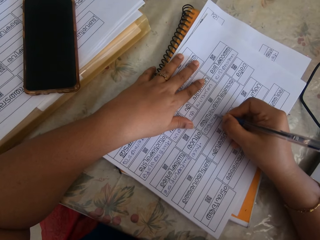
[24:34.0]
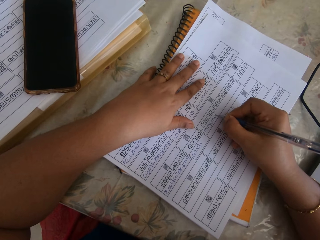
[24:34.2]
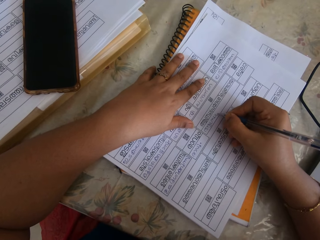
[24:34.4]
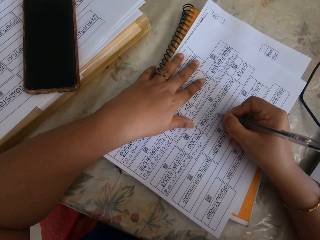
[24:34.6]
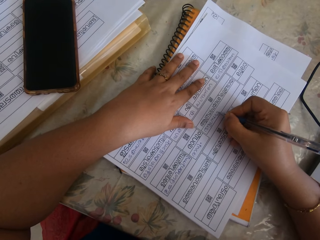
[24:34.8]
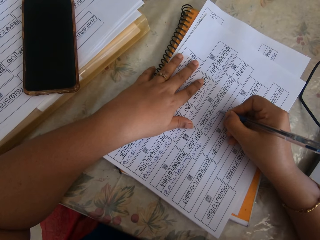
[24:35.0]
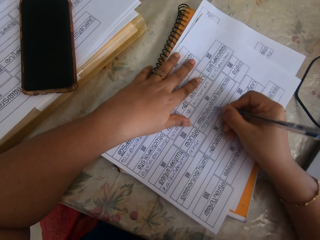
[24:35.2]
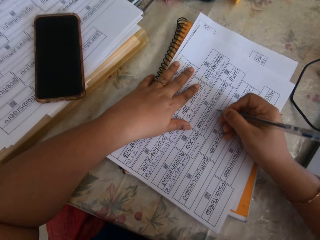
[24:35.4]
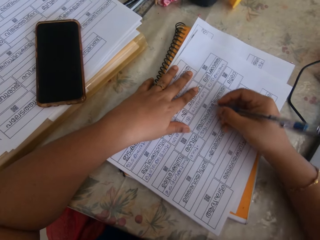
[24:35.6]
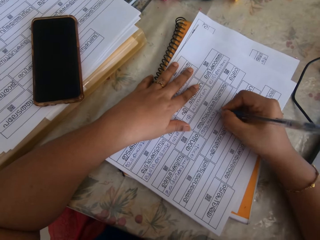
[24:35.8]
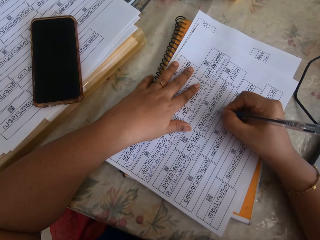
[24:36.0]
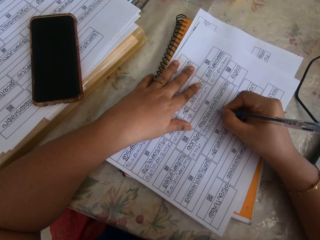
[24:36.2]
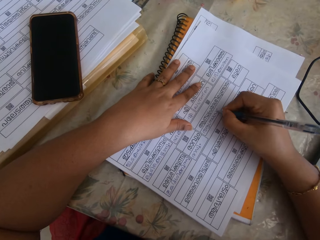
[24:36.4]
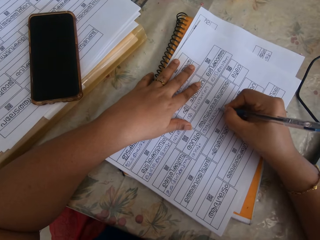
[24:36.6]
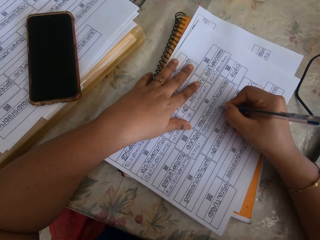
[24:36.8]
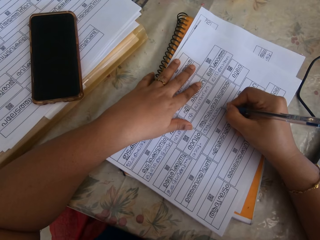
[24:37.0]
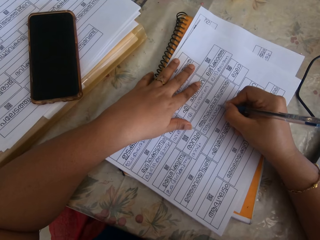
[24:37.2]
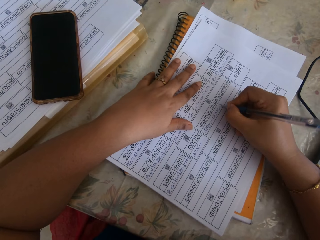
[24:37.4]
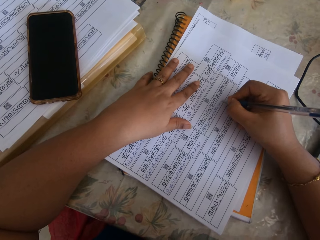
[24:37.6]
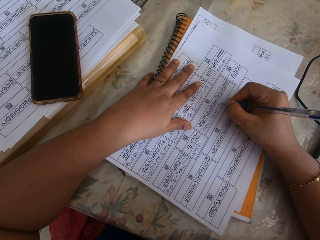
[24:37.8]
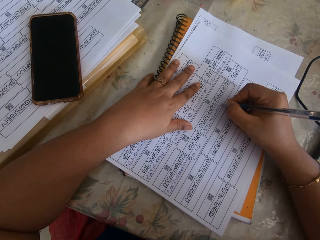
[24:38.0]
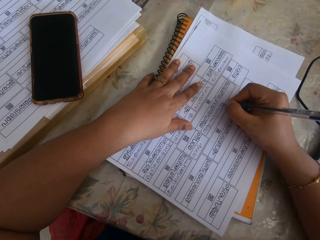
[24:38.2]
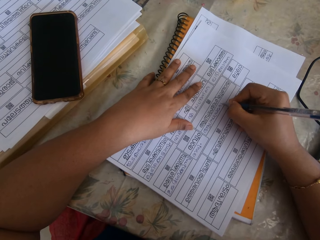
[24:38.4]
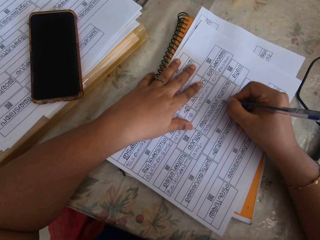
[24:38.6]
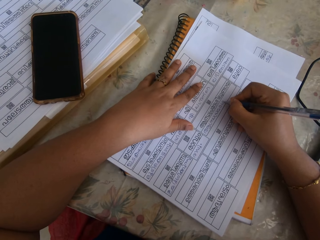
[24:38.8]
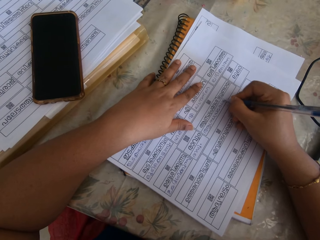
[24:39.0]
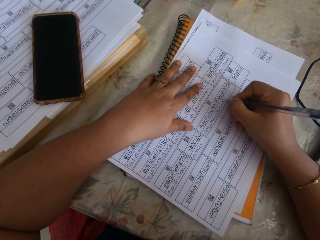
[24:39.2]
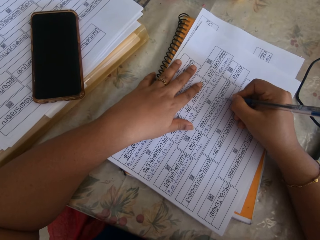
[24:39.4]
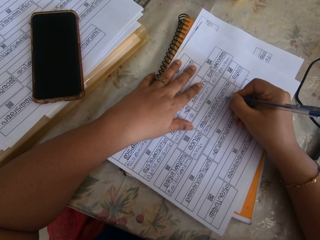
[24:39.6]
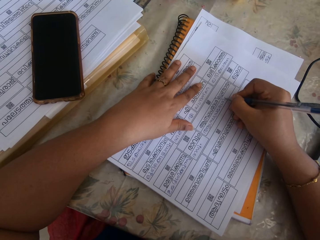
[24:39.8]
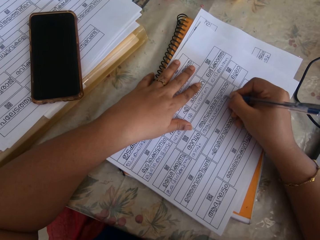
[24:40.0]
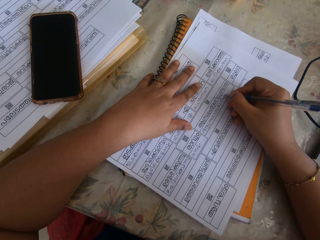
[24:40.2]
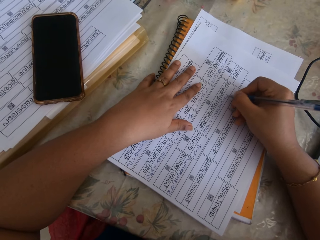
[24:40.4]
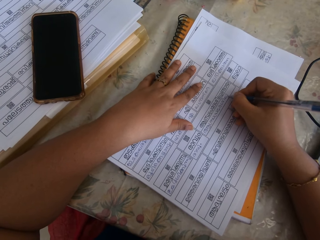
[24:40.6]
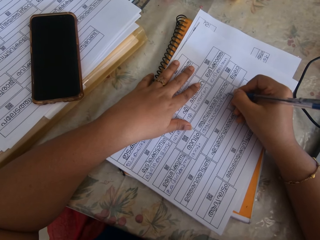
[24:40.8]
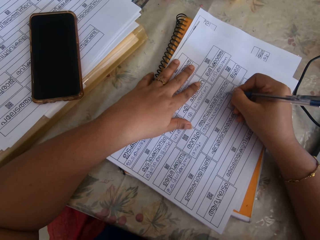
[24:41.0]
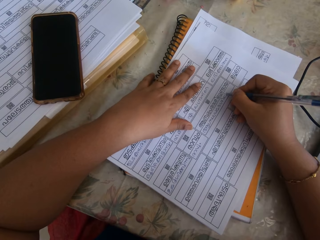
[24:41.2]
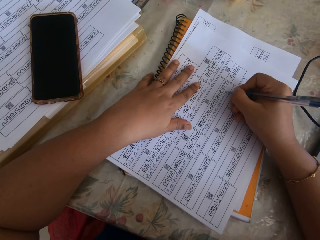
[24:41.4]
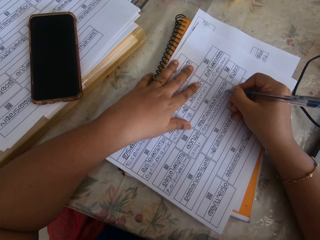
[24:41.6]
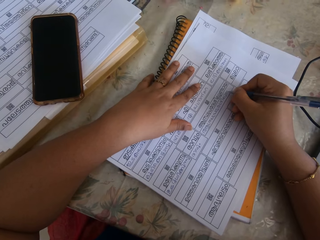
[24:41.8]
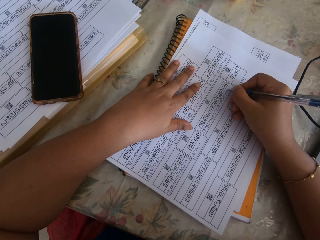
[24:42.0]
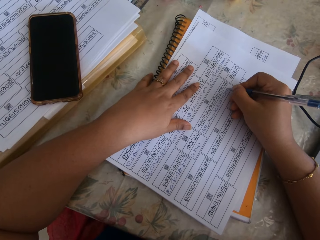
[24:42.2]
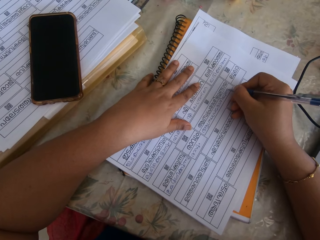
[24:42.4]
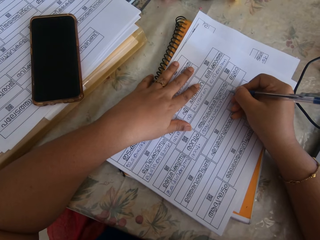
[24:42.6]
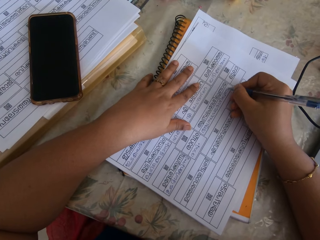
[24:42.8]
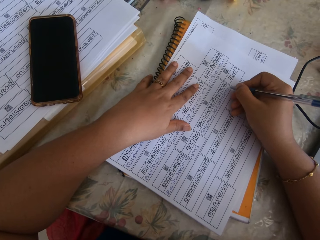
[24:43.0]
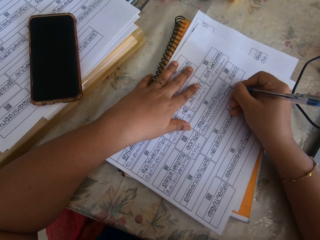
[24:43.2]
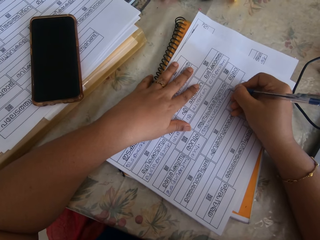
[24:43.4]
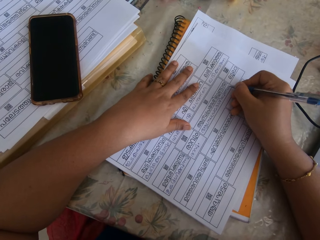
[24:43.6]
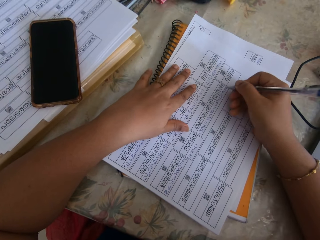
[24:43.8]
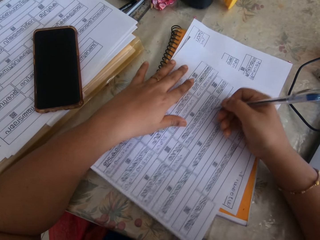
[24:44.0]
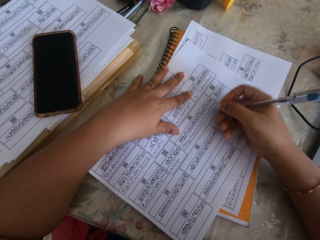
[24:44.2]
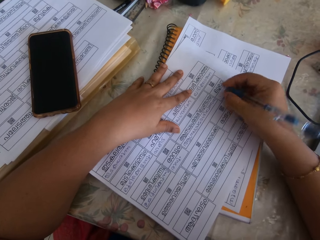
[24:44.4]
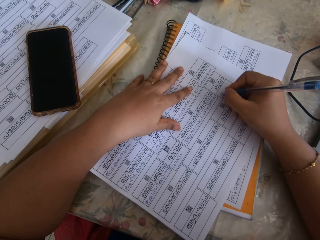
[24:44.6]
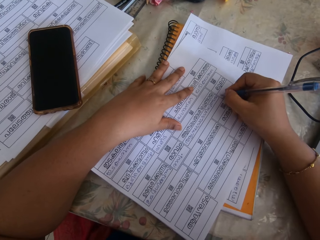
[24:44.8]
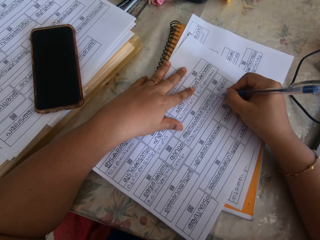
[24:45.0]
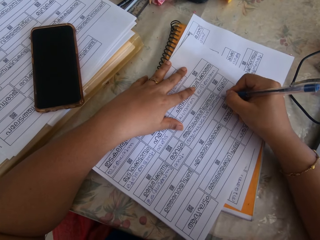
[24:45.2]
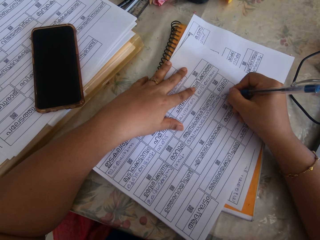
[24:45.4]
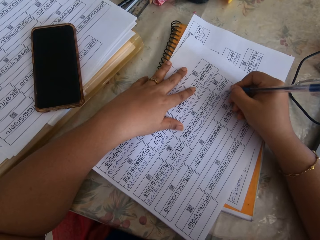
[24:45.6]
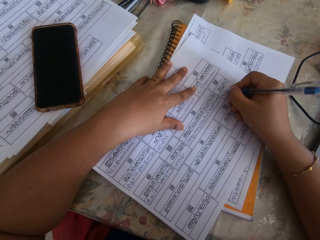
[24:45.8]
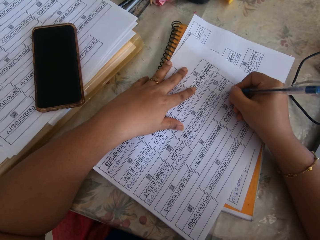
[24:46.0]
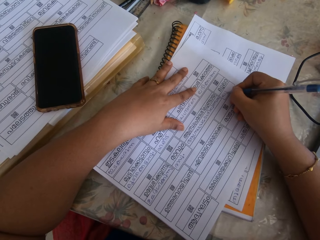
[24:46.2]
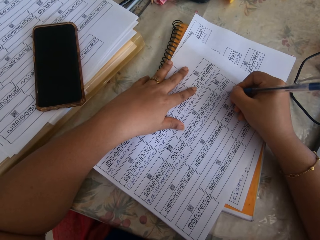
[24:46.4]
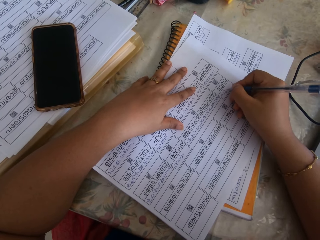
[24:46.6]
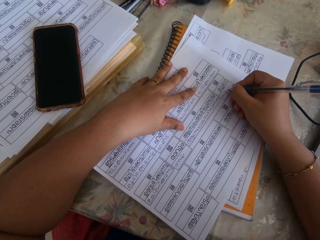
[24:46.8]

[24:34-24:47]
The camera wearer adjusts the sheet of paper.

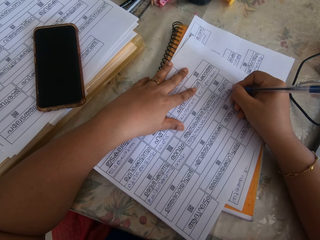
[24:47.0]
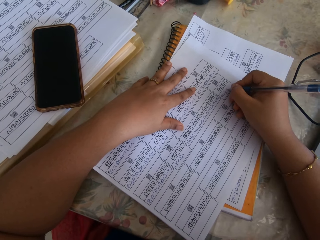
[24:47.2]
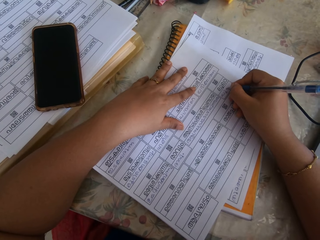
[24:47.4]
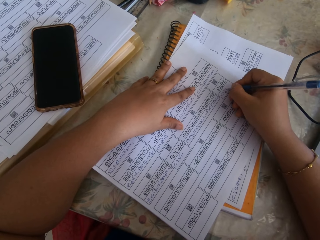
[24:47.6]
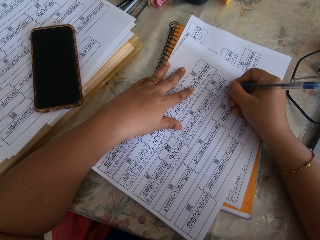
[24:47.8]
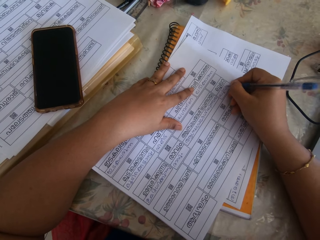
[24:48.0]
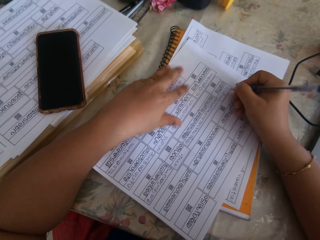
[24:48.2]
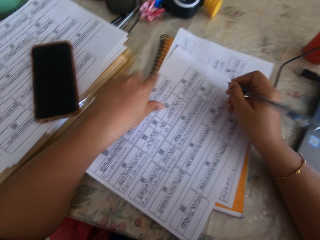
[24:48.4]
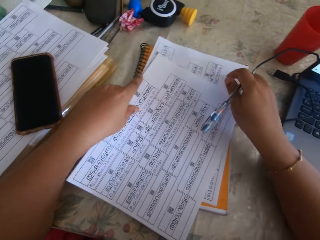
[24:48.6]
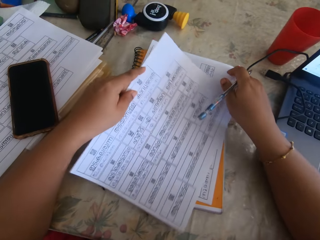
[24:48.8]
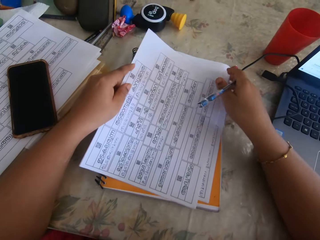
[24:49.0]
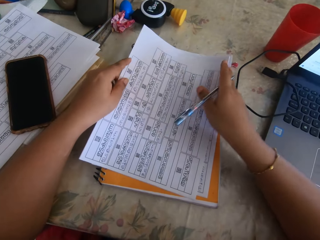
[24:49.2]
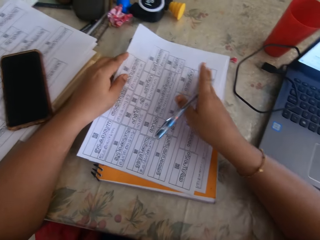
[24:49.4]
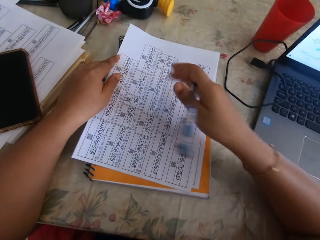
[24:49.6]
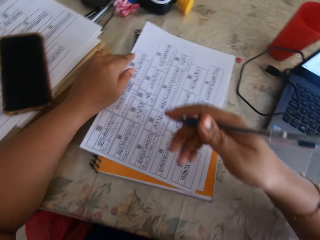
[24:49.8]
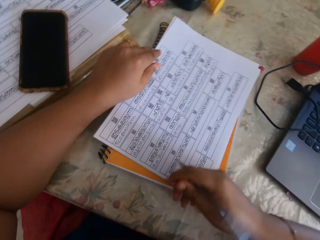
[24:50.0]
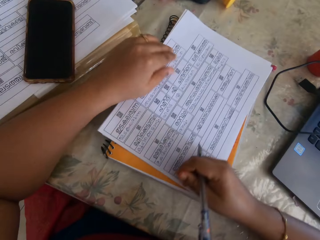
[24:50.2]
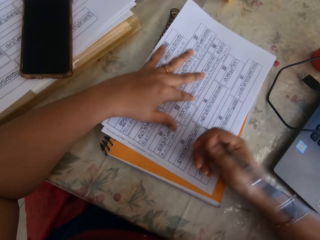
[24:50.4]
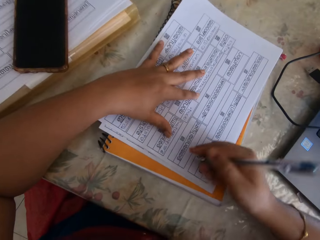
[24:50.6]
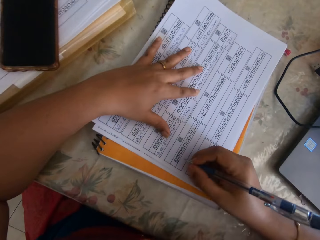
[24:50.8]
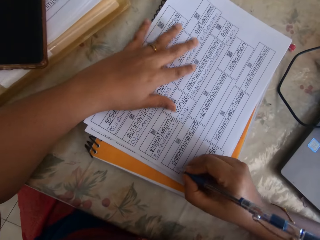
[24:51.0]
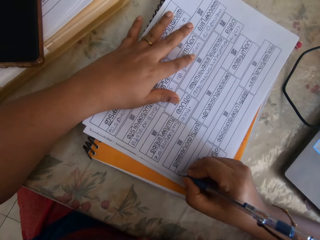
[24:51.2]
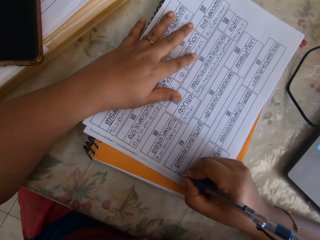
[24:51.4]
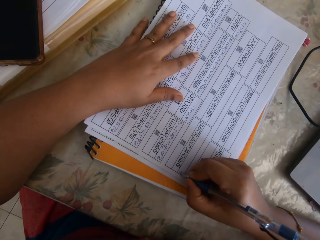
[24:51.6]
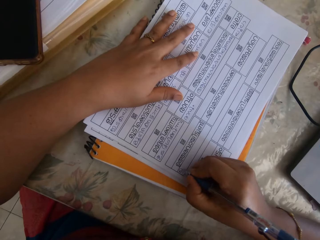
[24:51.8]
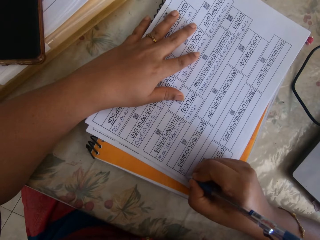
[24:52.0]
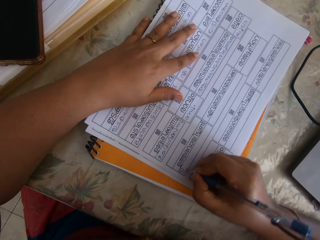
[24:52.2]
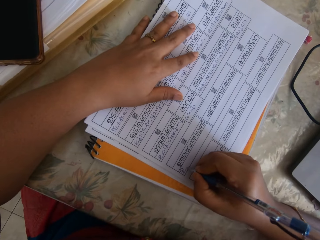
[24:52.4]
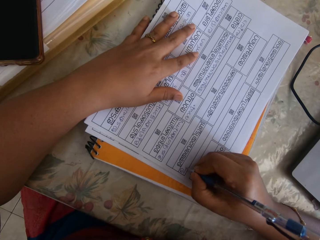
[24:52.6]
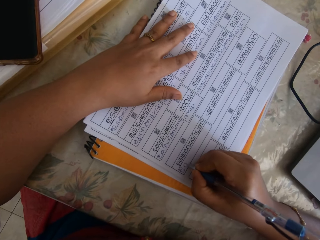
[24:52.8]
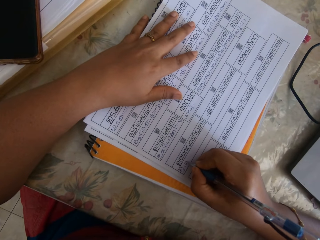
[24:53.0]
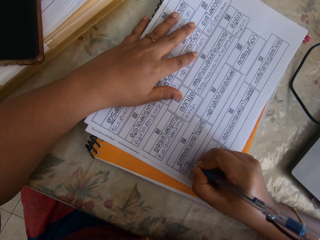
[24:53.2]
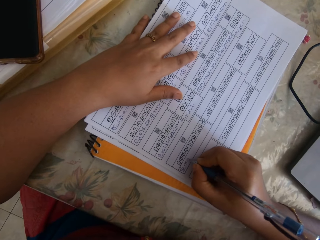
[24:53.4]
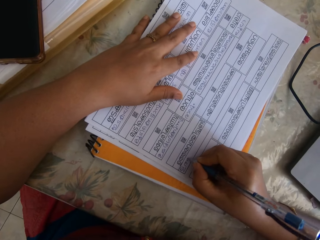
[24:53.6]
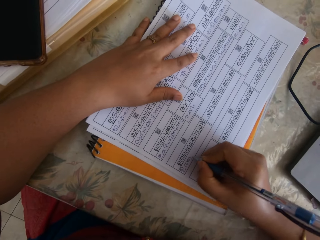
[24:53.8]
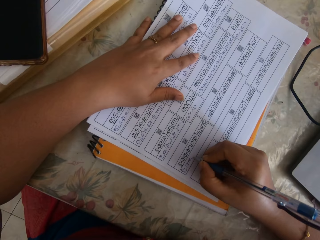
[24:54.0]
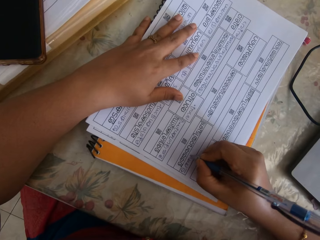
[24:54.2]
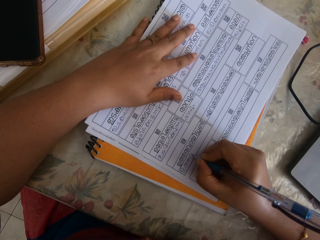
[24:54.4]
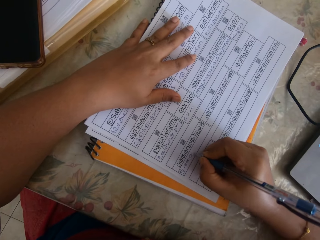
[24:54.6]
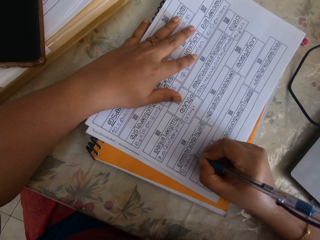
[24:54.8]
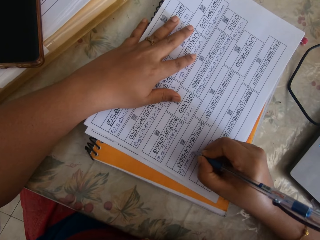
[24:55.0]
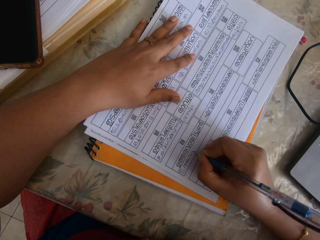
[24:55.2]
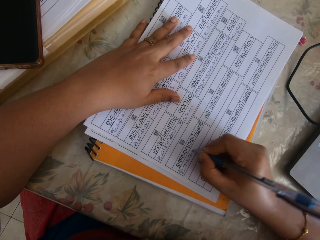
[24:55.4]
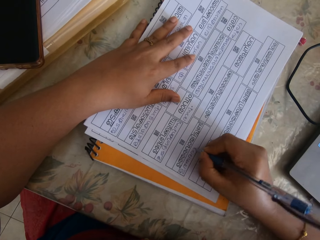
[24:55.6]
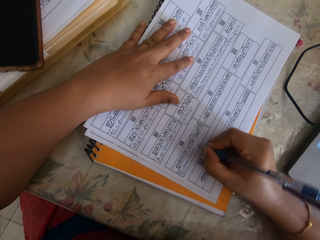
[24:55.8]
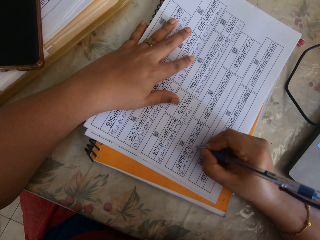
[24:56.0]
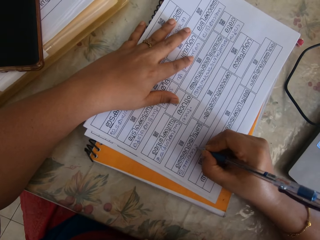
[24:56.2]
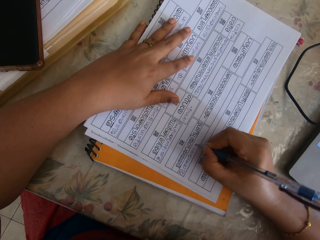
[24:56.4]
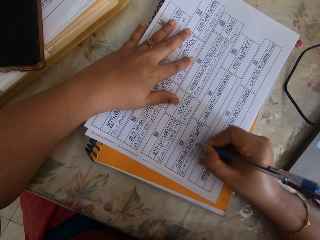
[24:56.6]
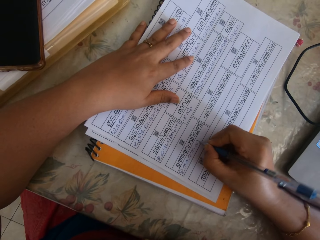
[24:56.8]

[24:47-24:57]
The camera wearer adjusts the sheet of paper. They write on the sheet of paper.
